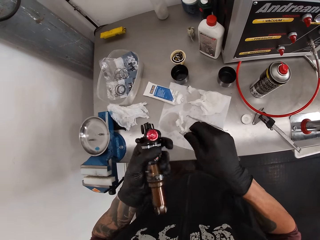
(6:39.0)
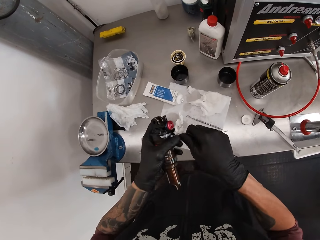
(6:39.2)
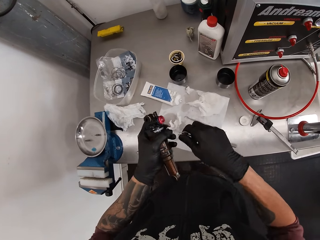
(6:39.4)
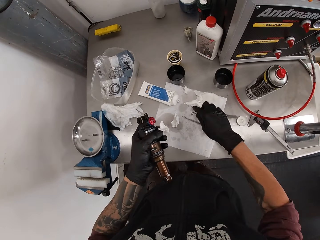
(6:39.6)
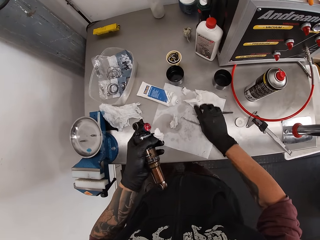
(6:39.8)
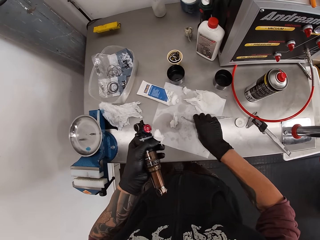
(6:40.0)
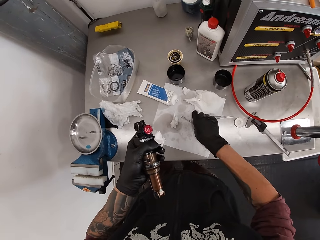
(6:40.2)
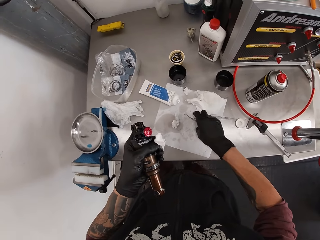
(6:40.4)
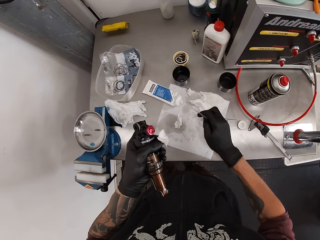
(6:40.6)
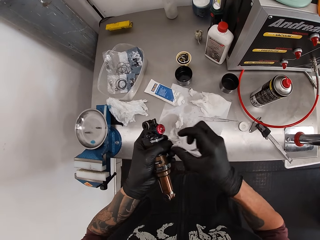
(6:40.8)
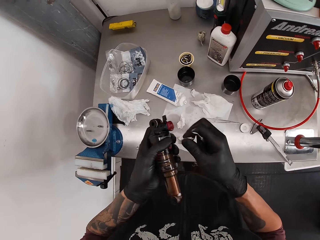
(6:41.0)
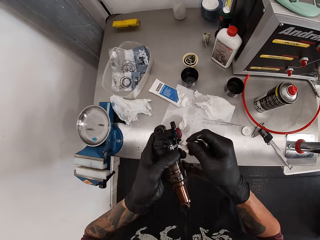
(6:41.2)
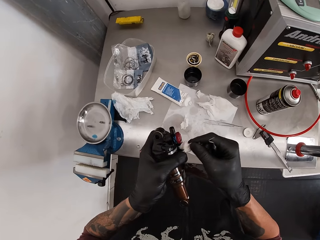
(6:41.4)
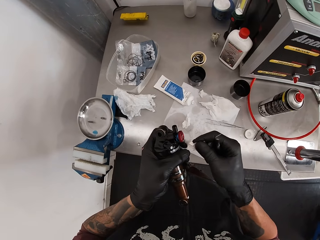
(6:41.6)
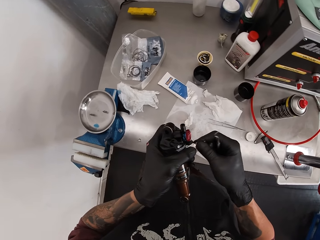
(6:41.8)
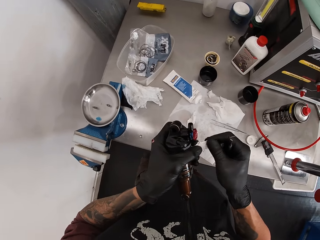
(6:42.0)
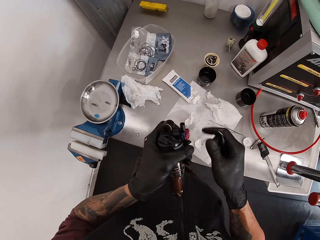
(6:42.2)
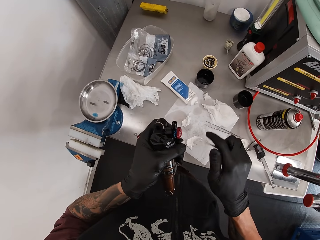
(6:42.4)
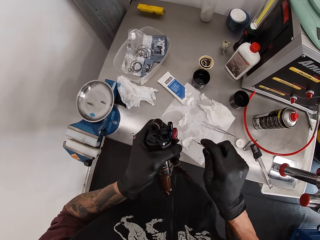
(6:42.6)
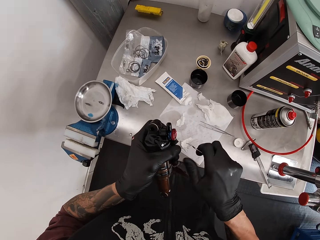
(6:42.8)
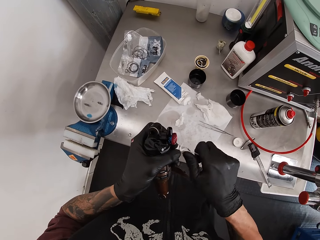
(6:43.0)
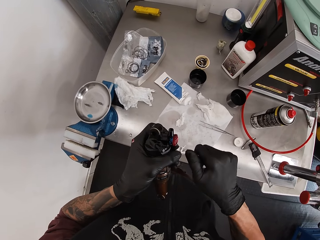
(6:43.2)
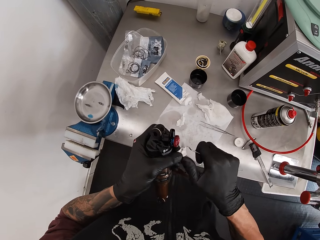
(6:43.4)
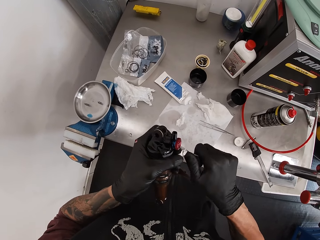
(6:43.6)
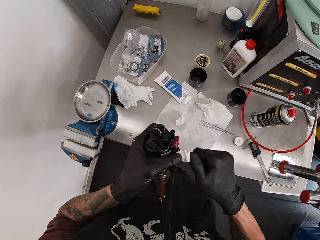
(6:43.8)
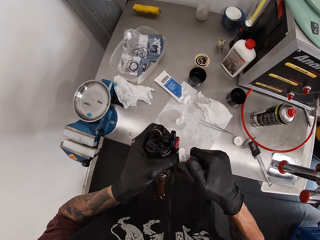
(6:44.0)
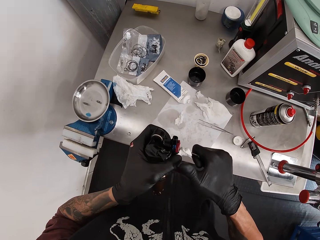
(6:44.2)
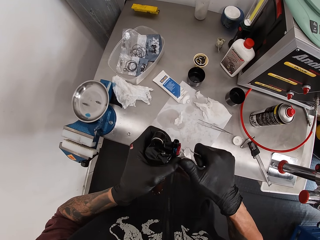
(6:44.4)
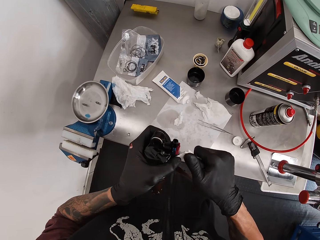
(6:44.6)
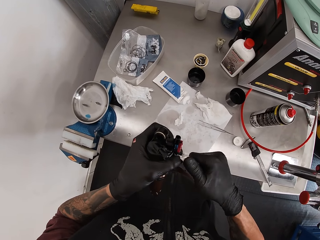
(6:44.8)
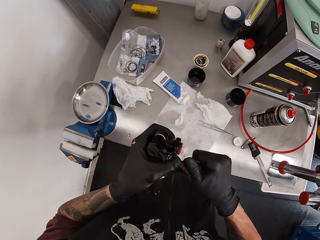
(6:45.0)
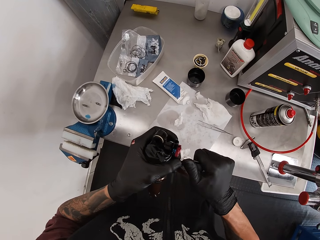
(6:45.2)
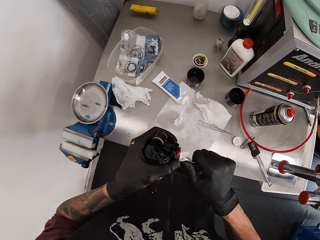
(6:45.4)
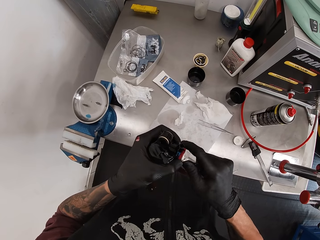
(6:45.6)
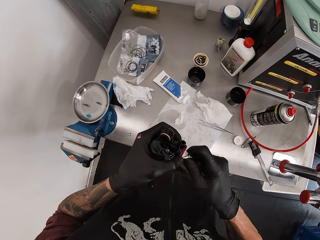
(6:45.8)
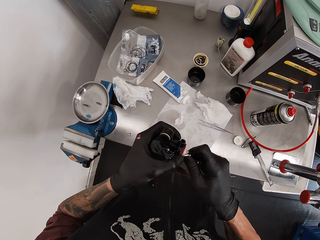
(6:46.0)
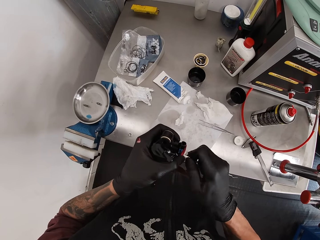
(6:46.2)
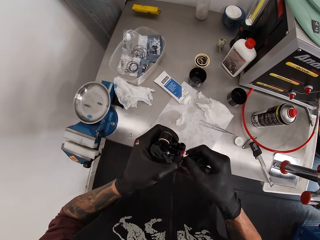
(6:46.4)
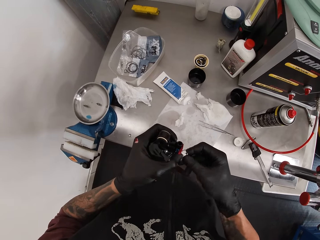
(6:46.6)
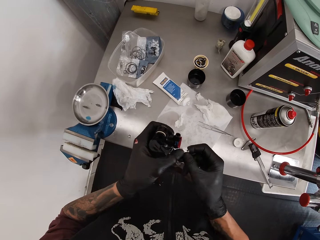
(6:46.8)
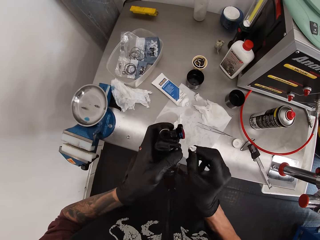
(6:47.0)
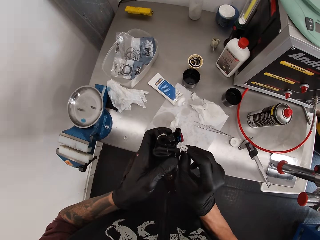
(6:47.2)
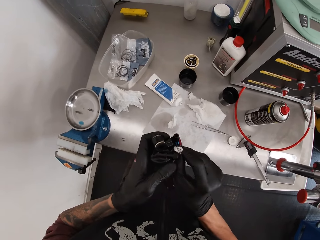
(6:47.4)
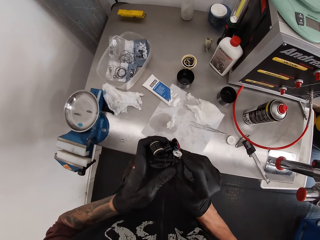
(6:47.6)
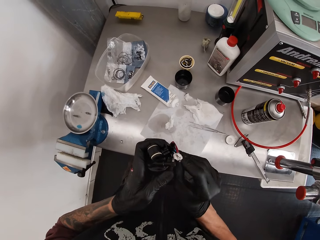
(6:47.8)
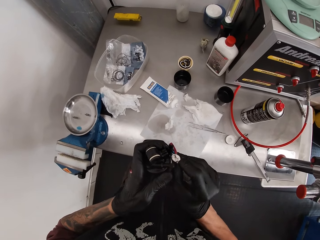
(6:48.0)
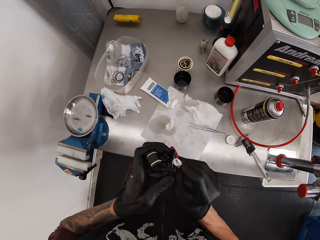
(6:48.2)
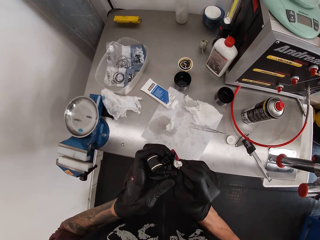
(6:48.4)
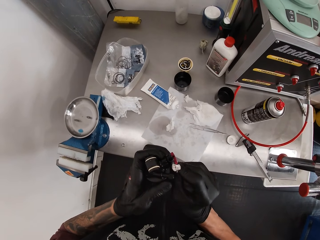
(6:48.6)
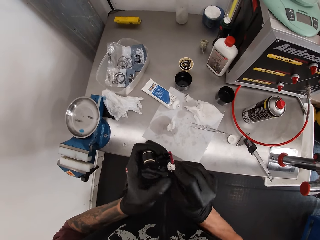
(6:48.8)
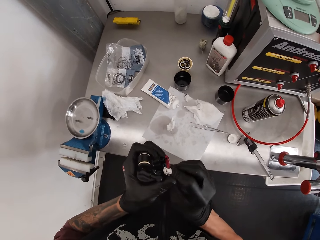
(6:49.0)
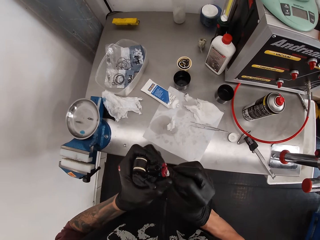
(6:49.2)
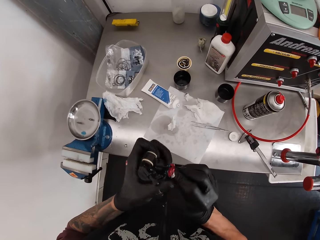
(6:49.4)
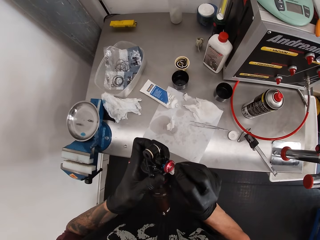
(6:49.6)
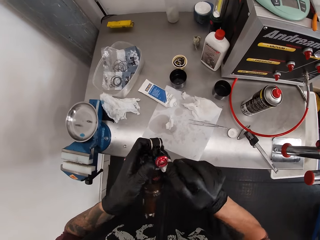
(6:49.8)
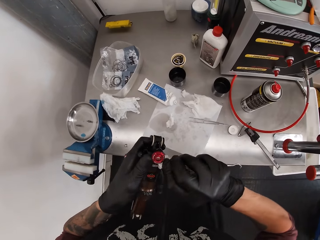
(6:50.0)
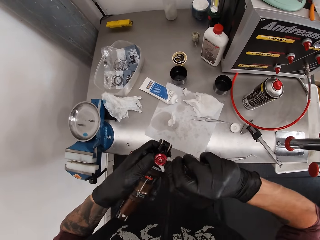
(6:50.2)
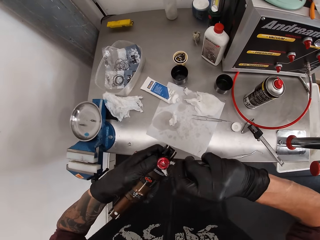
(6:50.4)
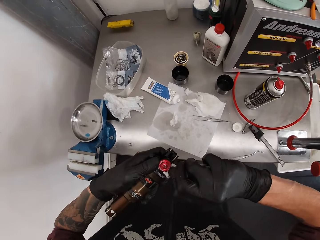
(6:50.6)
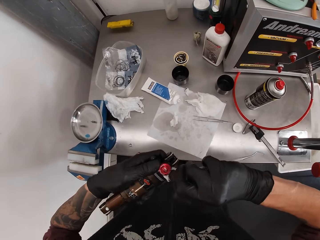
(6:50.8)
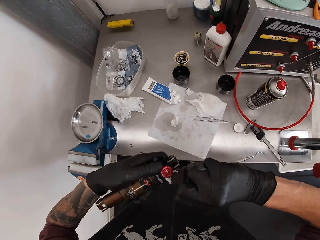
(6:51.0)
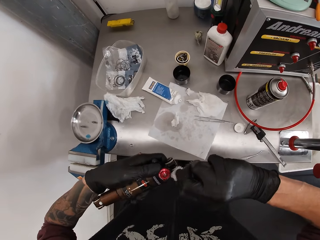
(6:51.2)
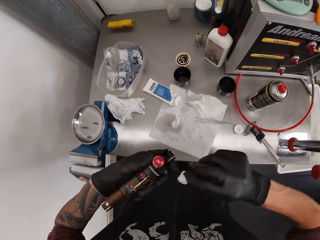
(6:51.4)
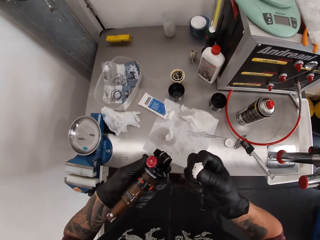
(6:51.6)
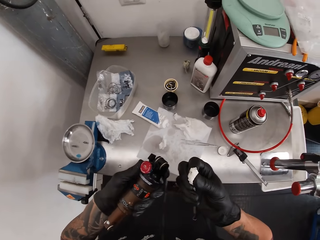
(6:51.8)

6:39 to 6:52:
The camera wearer removes the piece of tissue between the tweezer with his right hand. He drops the tweezer on the slab with his right hand. He picks up the tweezer on the slab with his right hand. He clips the piece of tissue between the tweezer in his right hand. He cleans something with the tissue paper. He adjusts the fox float in his left hand with the tweezer on his right hand.

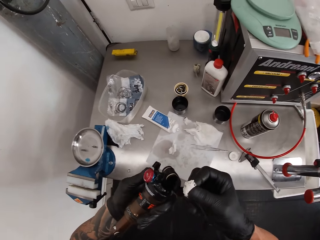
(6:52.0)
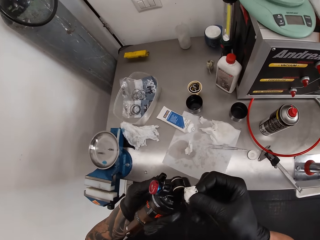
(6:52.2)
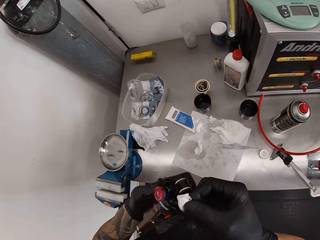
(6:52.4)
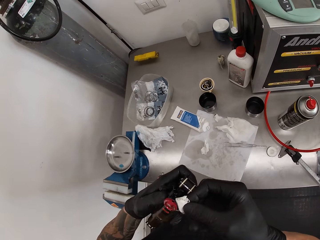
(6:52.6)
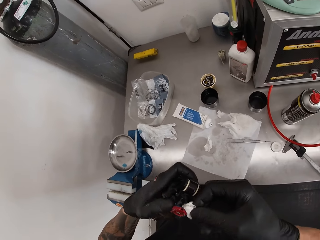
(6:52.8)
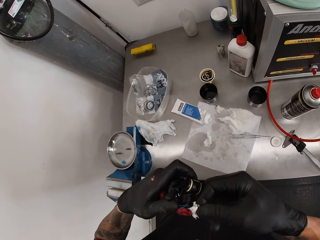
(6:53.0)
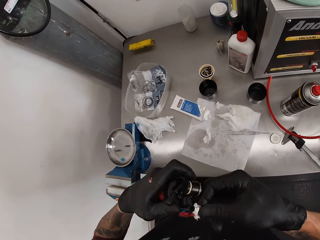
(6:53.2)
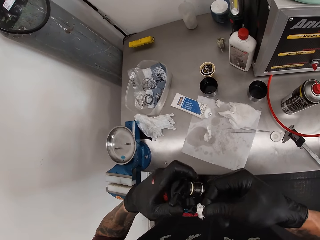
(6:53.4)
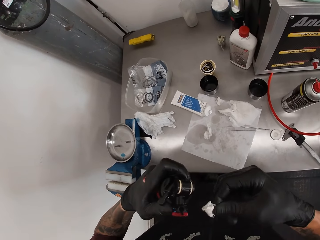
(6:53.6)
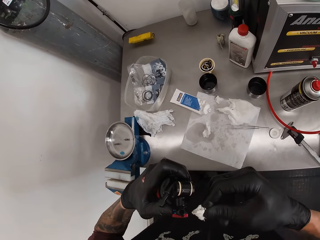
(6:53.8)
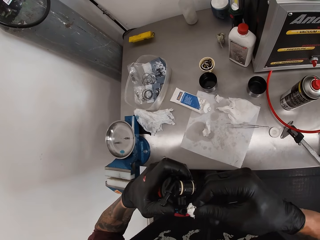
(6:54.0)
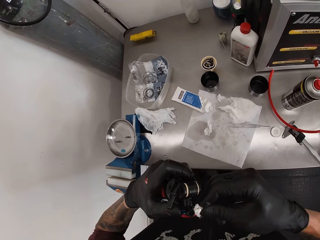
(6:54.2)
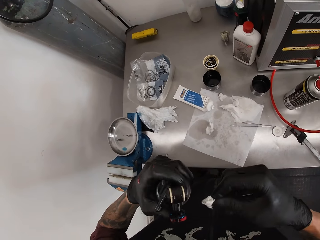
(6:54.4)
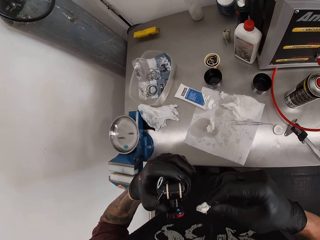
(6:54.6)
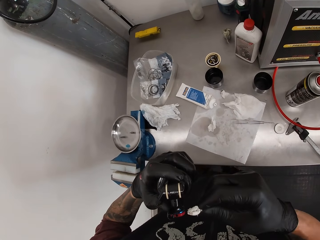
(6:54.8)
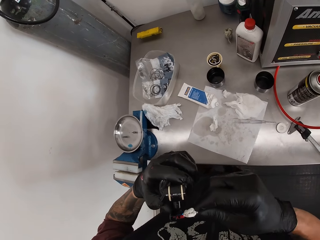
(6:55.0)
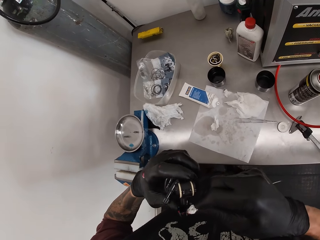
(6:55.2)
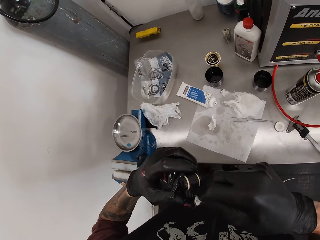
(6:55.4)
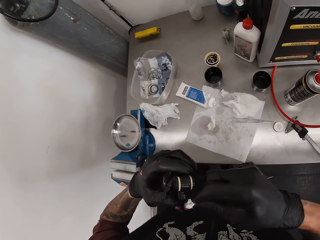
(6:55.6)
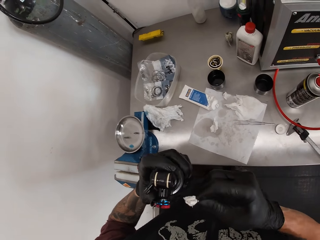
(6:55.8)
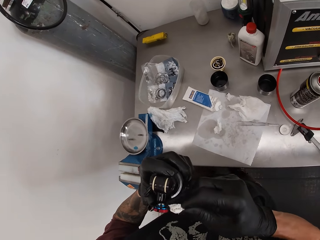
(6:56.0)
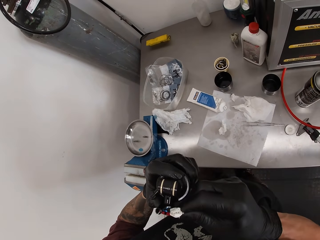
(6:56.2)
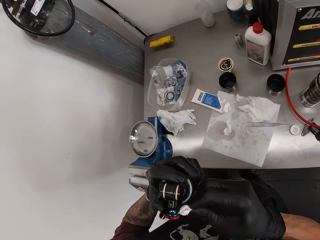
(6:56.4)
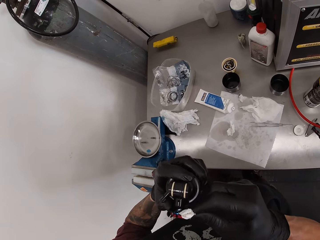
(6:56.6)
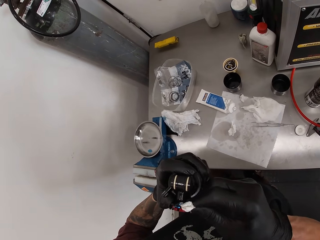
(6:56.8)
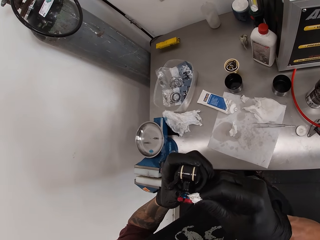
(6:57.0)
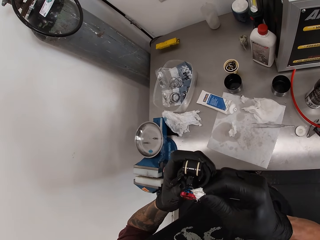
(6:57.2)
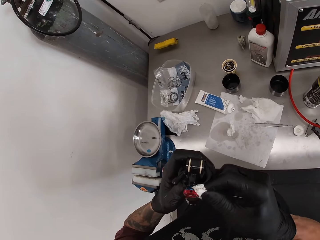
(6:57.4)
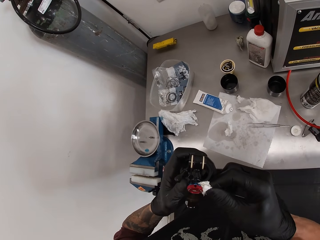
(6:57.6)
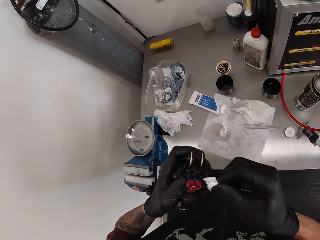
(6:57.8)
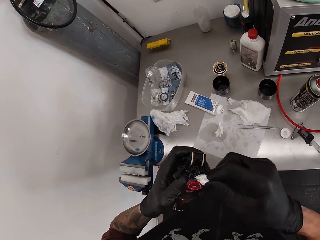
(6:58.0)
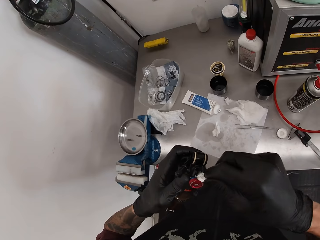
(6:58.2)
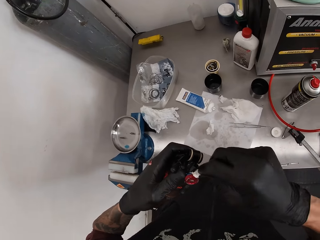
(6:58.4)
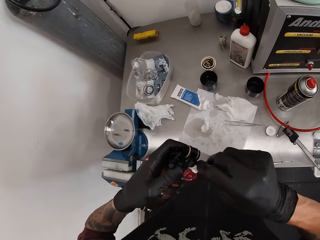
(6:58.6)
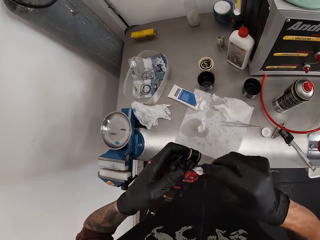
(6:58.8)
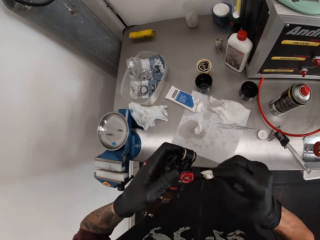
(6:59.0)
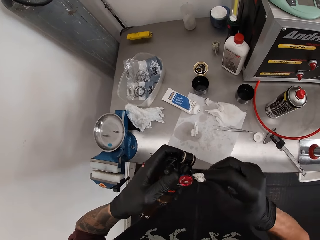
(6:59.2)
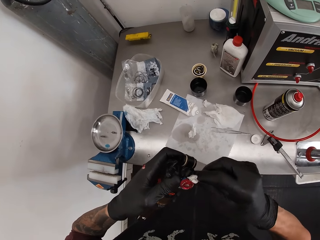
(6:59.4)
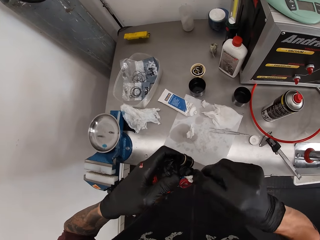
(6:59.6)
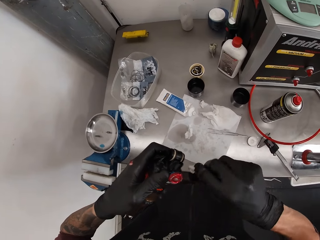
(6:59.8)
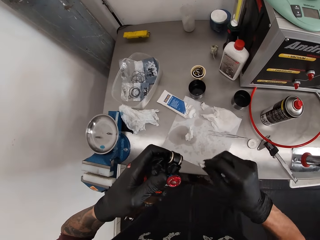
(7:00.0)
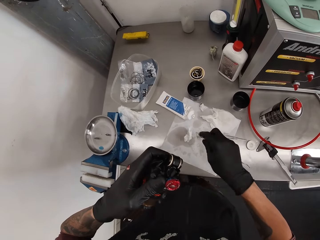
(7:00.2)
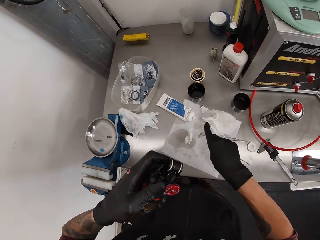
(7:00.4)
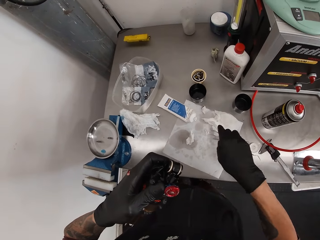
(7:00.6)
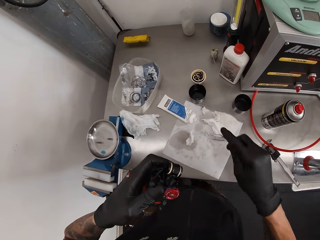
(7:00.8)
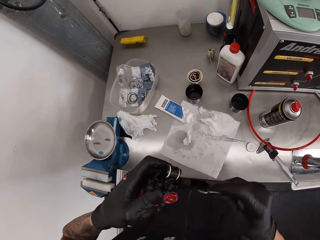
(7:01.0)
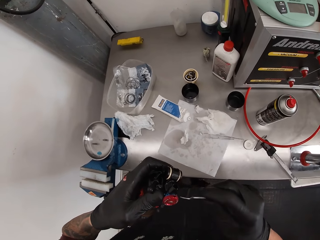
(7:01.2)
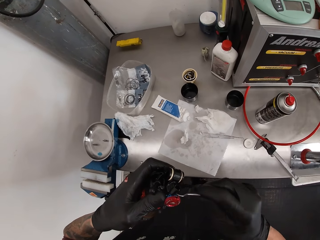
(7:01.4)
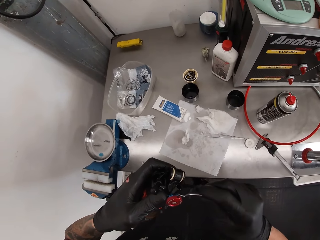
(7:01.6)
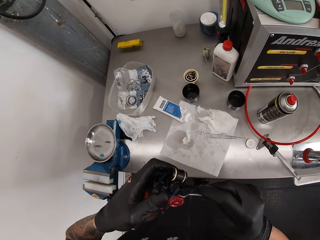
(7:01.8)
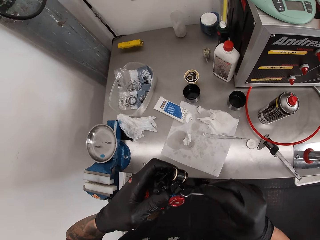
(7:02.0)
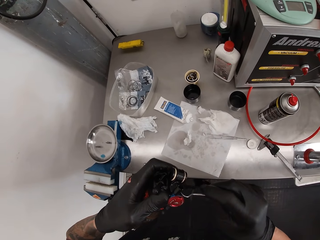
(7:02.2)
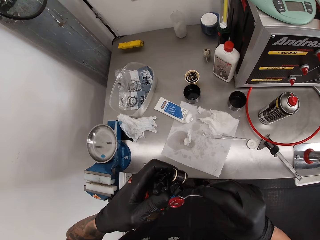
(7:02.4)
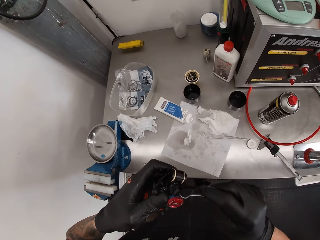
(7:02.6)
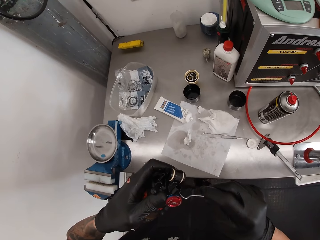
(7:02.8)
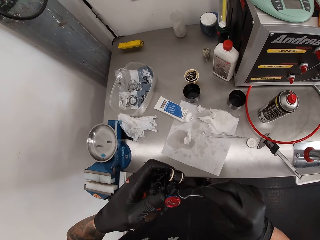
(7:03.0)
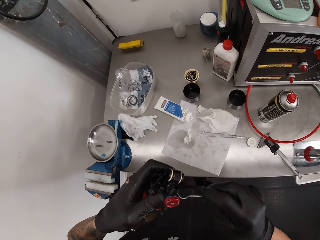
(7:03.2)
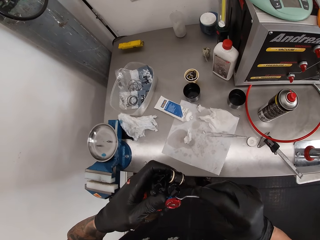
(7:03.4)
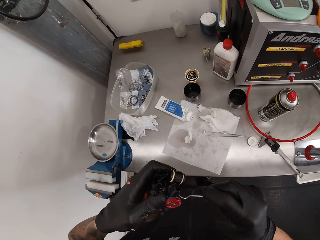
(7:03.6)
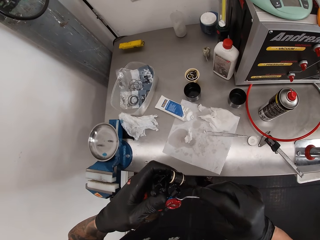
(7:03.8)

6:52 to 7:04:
The camera wearer removes the piece of tissue between the tweezer or clip with his right hand. He drops the piece of tissue on the slab with his right hand. He adjusts the fox float in his left hand with the tweezer on his right hand. He cleans something with the clip.
